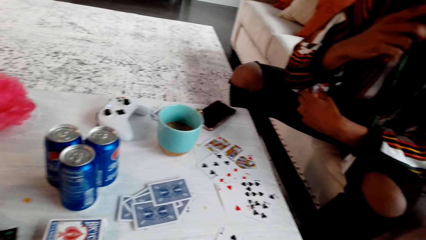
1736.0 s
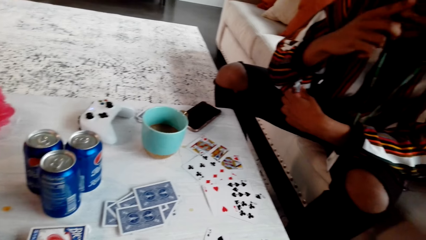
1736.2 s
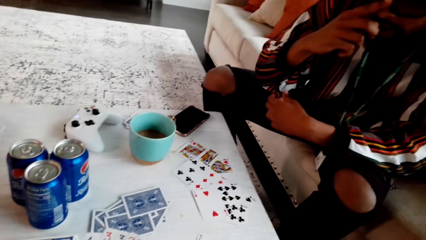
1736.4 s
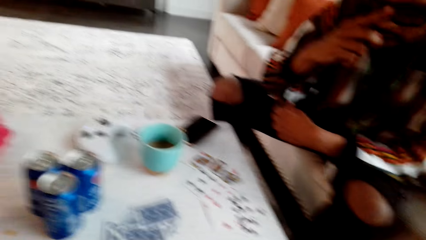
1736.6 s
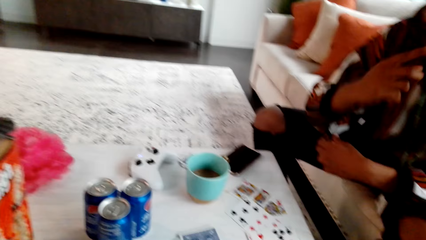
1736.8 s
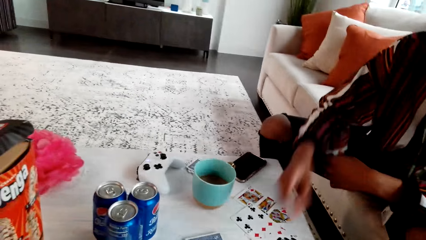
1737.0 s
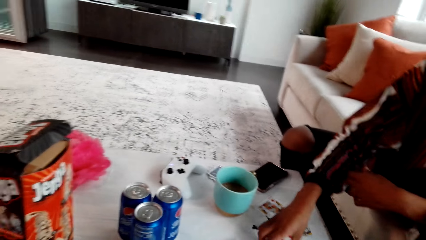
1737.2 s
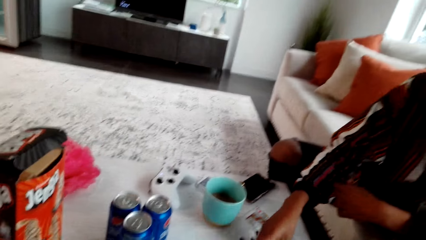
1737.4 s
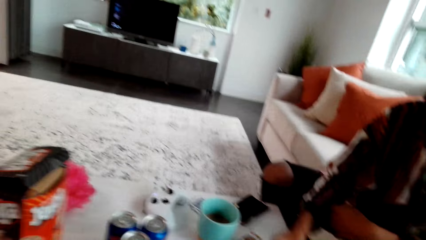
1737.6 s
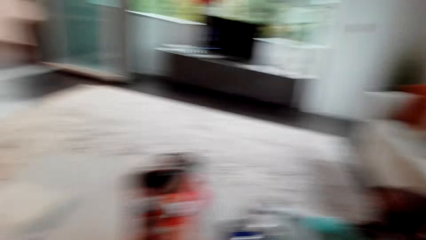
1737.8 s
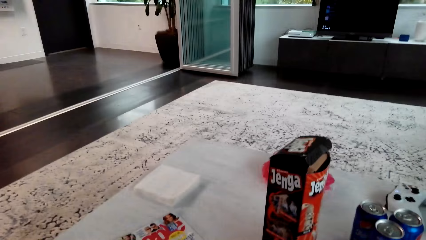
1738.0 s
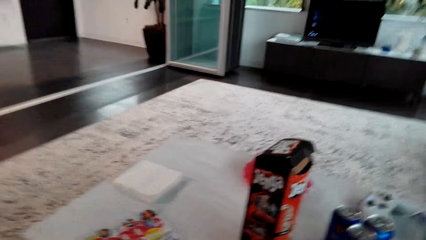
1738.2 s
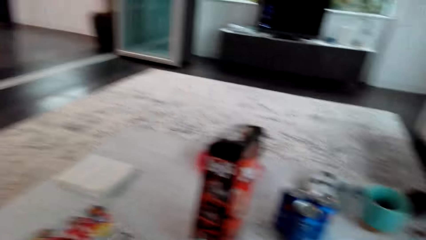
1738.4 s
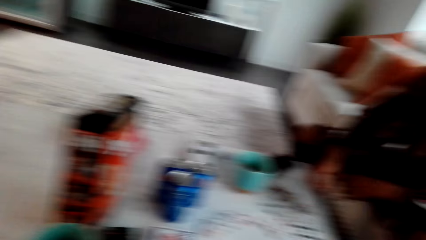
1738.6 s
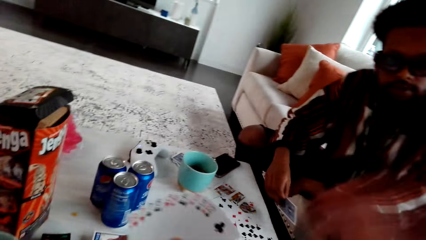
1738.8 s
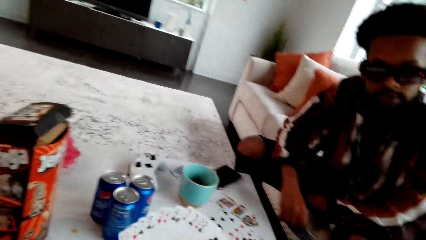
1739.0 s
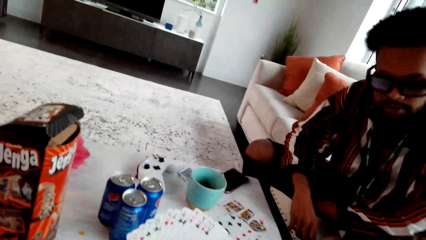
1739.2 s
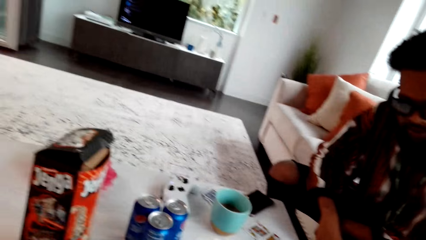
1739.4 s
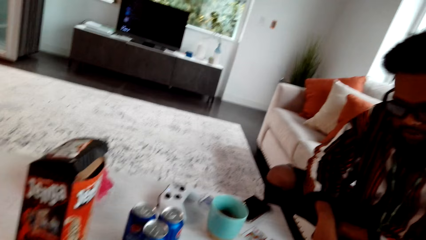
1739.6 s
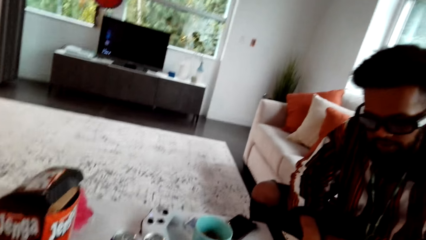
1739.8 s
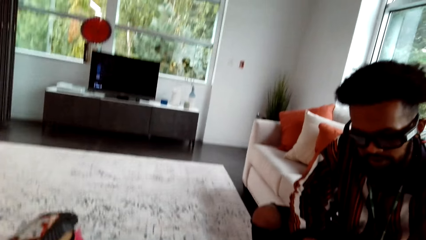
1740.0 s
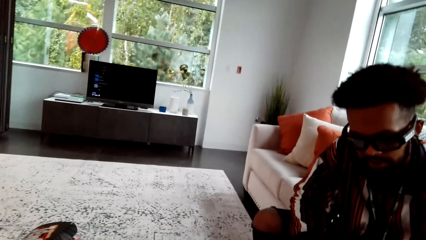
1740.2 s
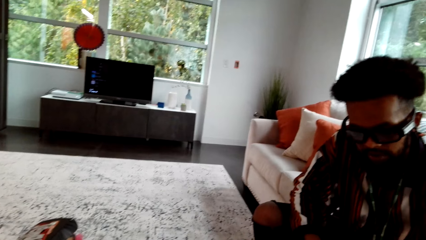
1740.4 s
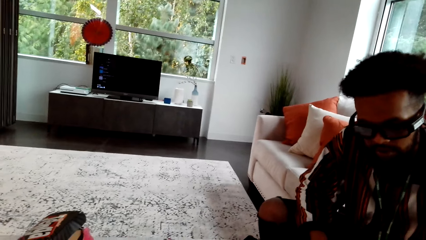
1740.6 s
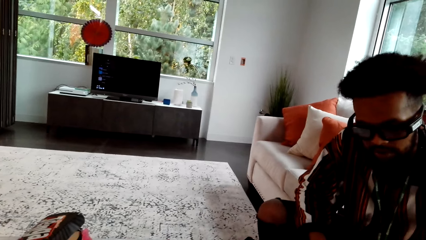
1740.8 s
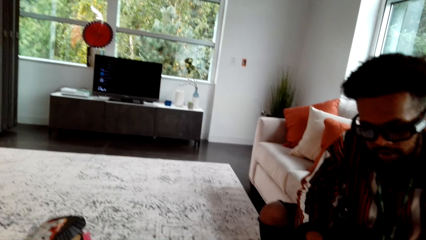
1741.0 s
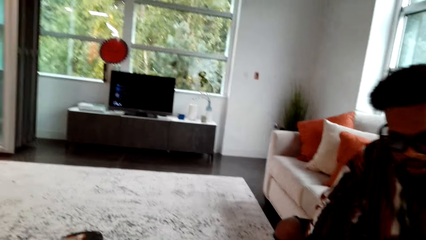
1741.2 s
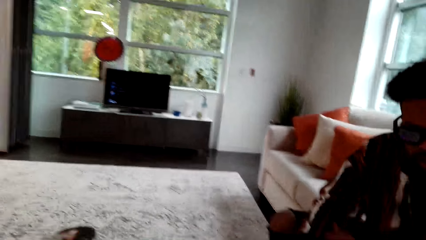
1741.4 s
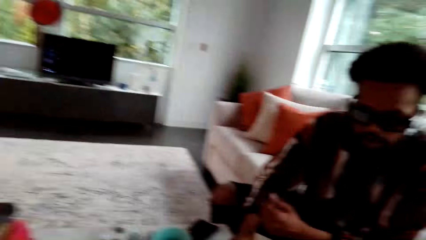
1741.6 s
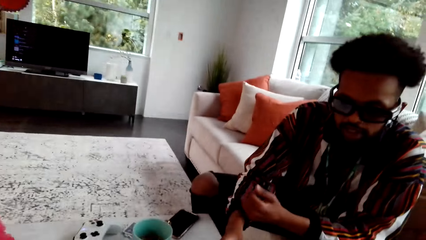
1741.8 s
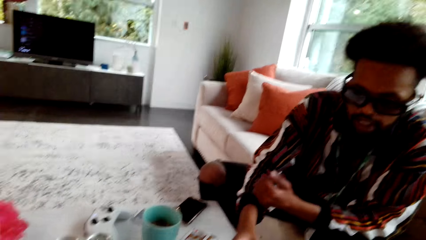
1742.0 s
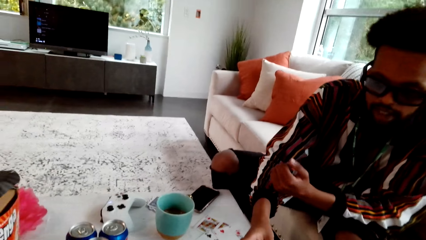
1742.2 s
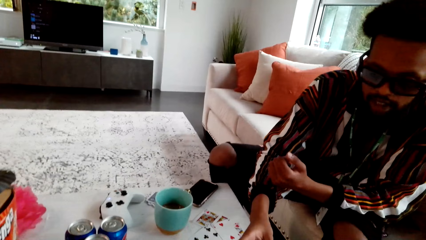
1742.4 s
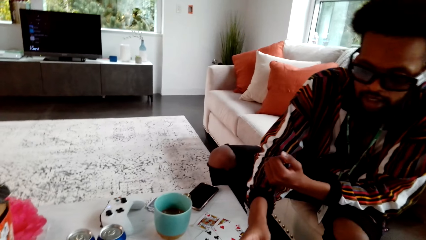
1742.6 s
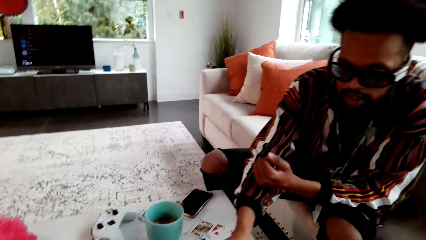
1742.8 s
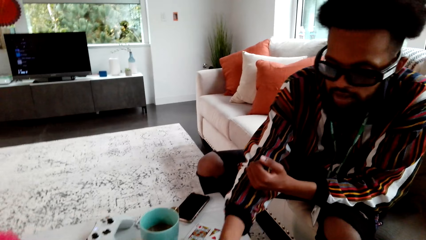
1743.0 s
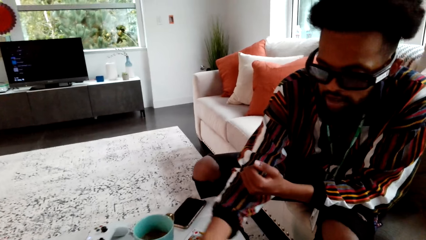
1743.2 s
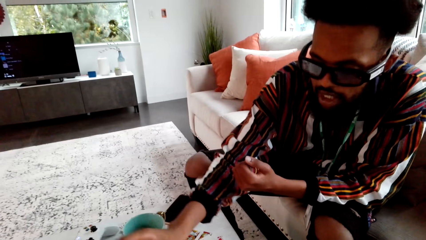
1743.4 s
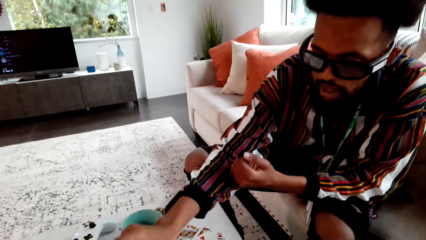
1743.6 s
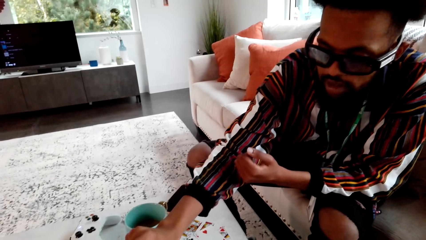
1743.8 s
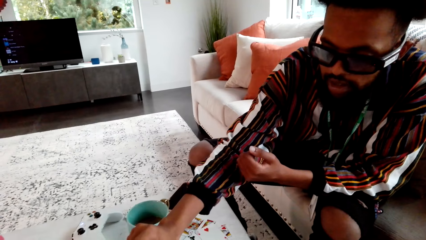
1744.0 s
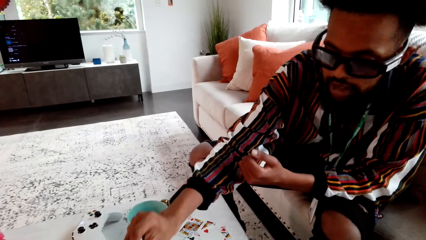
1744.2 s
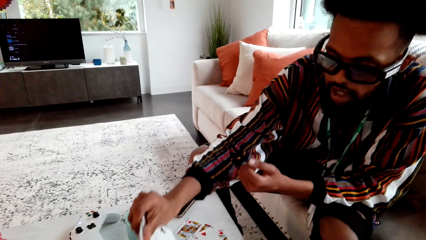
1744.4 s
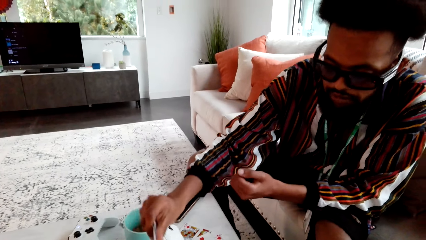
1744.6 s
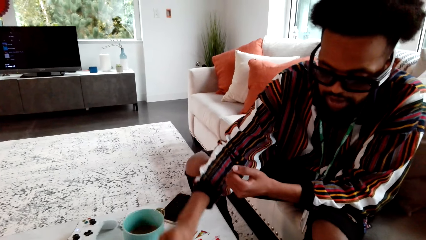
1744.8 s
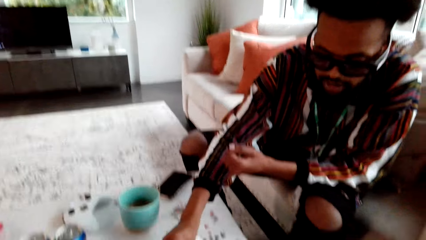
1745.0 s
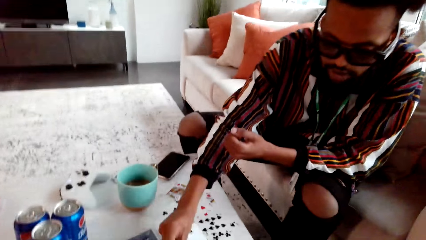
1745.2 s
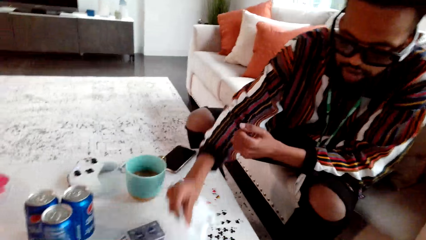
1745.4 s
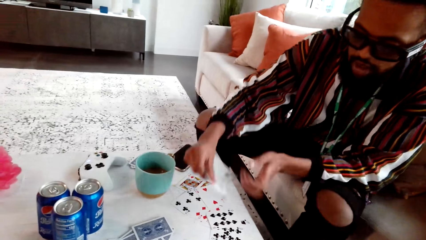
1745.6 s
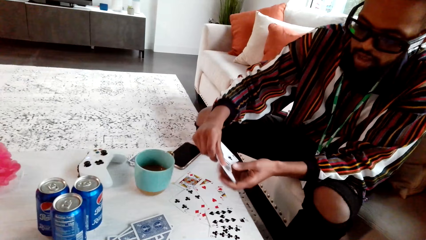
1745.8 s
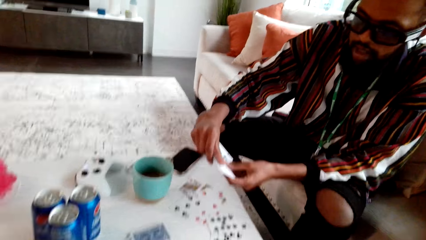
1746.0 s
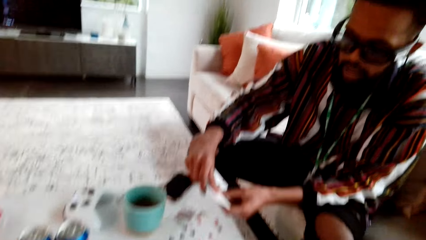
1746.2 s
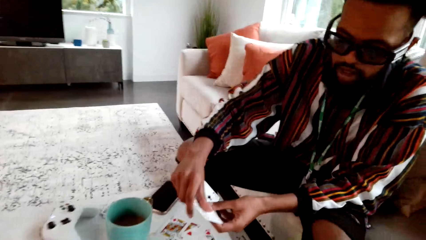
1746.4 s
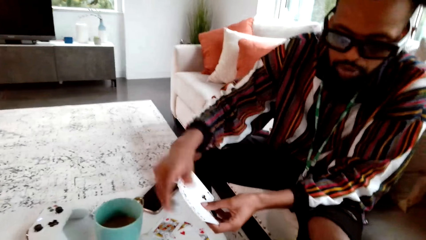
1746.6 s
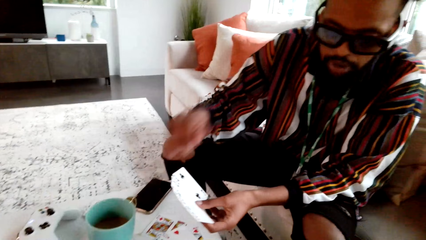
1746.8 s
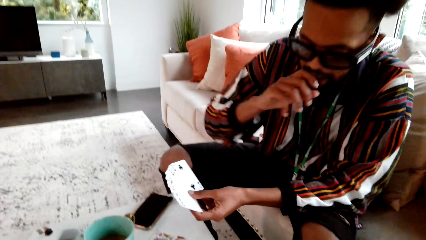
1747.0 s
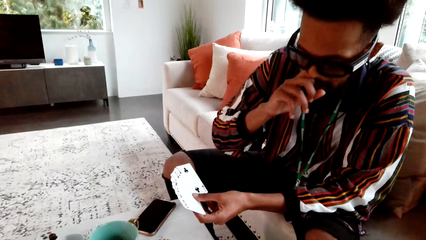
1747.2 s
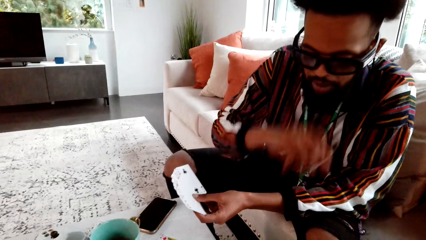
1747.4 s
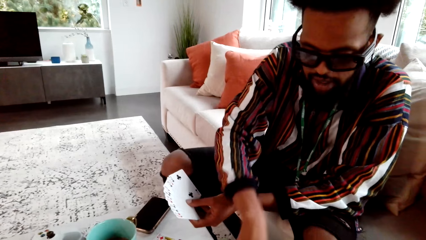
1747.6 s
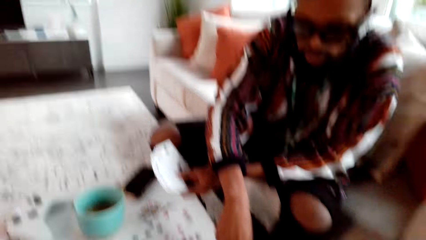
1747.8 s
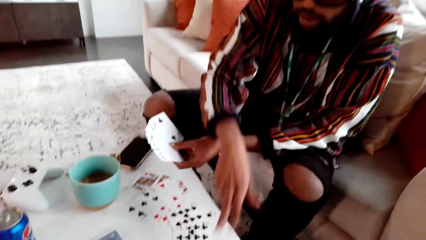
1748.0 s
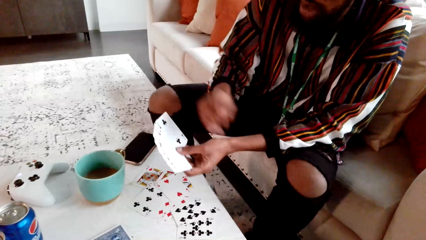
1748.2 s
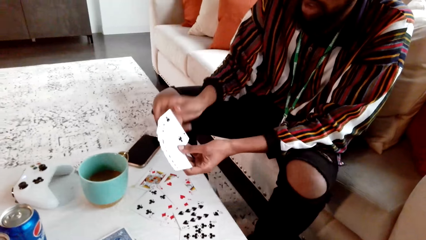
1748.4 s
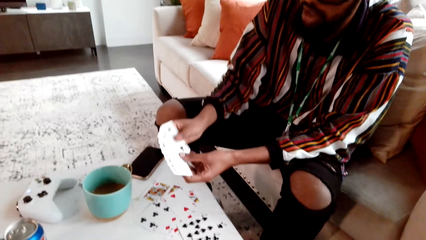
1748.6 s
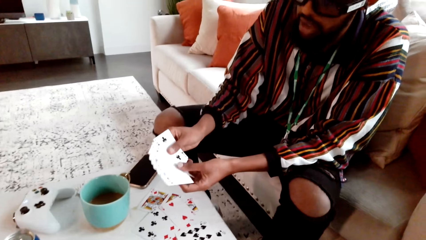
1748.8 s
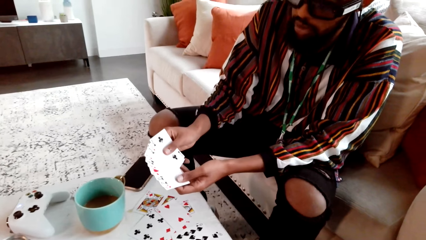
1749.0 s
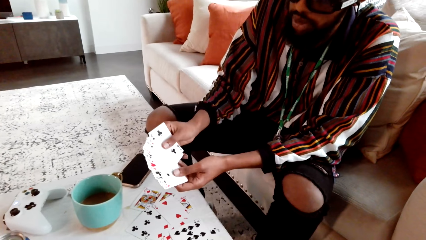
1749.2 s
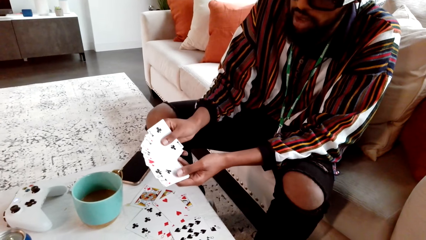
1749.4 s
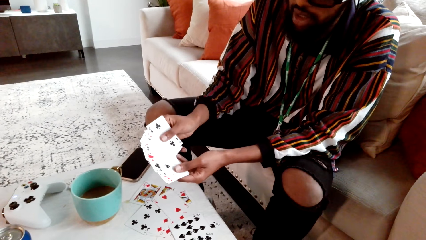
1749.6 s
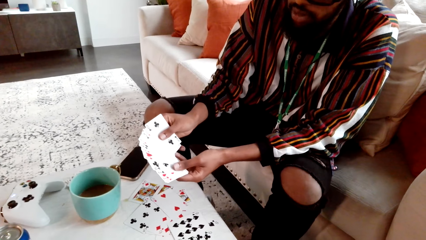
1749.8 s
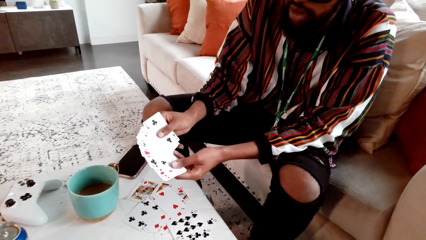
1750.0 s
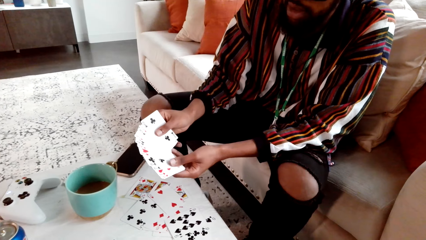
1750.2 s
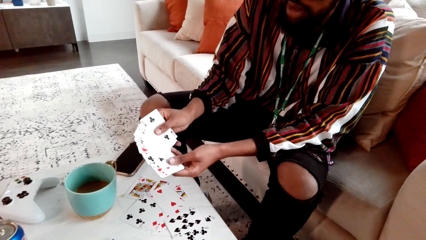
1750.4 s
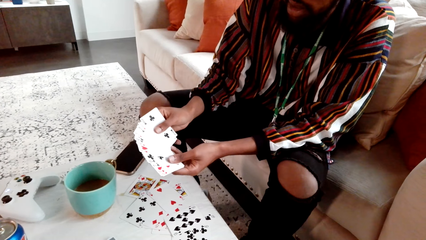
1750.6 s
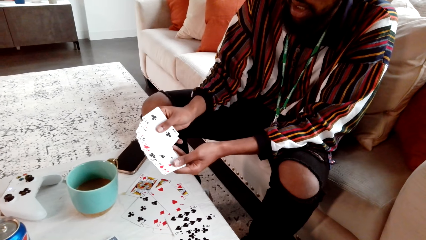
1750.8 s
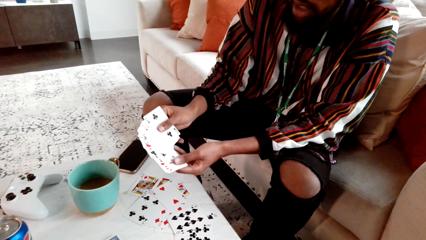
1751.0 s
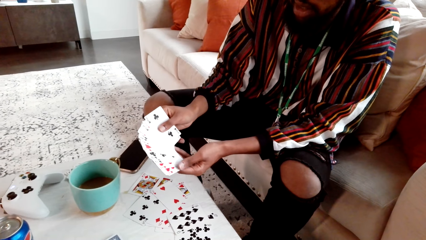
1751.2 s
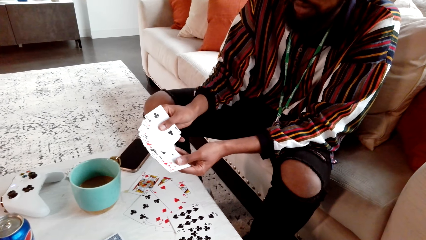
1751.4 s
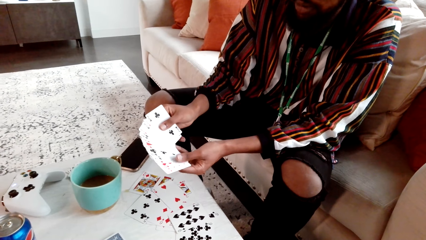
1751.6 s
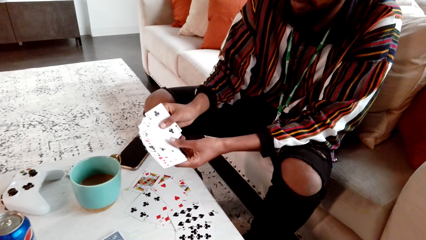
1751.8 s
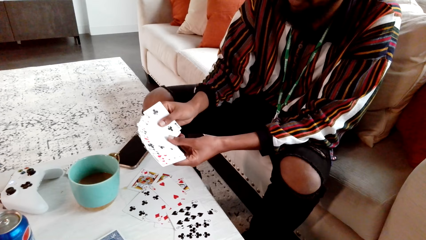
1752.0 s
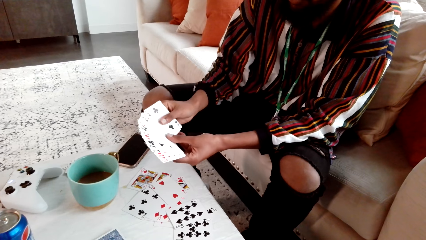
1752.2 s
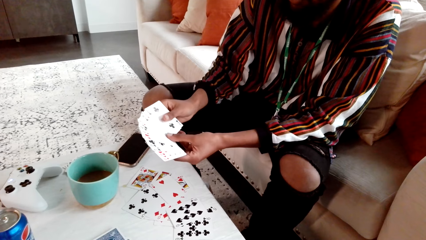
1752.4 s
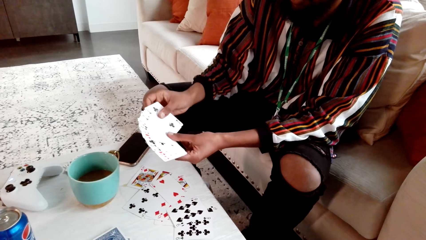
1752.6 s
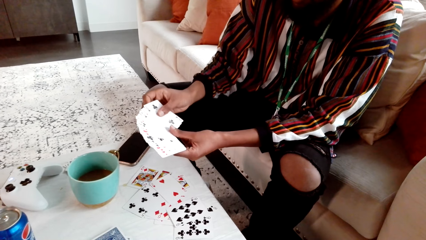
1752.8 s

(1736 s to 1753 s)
A man touches his mouth and picks up a card. The camera wearer speaks to the man. The man speaks to the camera wearer, picks up cards, touches his mouth, points at the cards and touches the cards.
